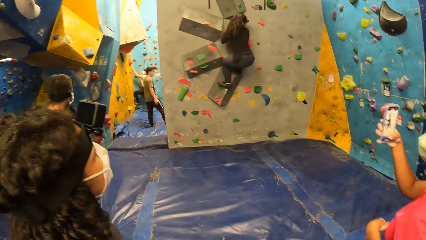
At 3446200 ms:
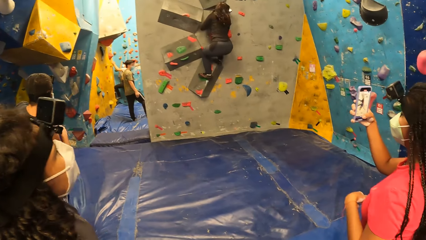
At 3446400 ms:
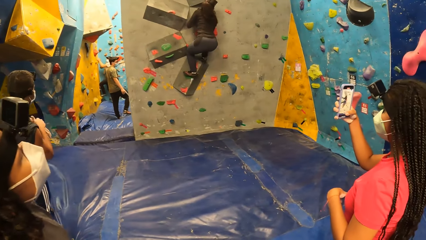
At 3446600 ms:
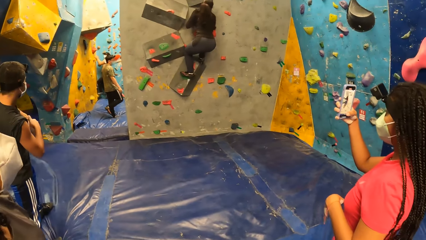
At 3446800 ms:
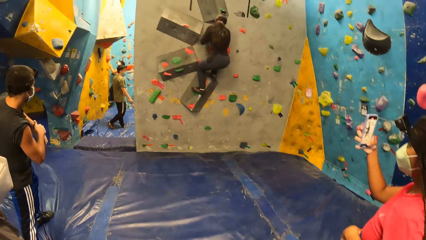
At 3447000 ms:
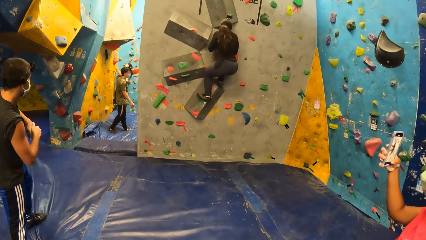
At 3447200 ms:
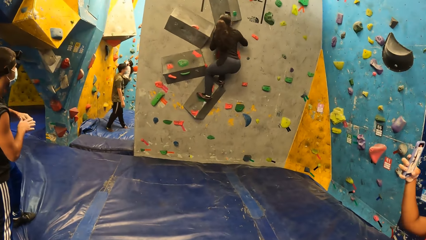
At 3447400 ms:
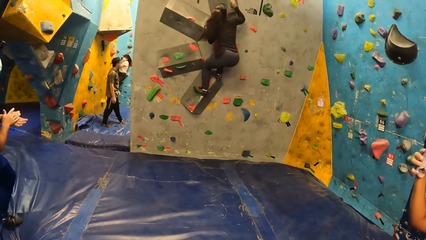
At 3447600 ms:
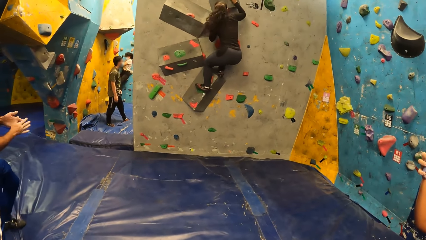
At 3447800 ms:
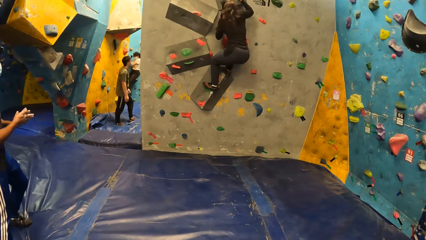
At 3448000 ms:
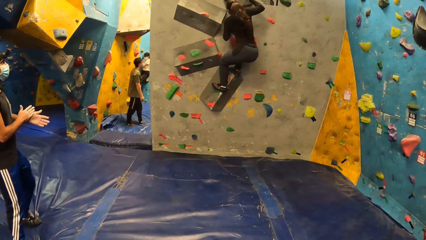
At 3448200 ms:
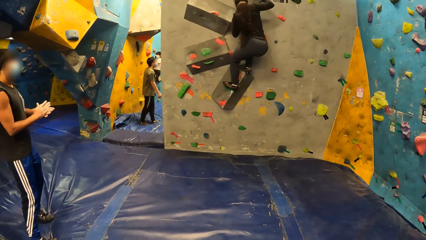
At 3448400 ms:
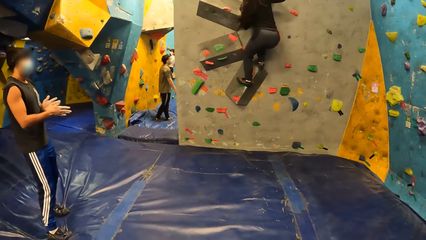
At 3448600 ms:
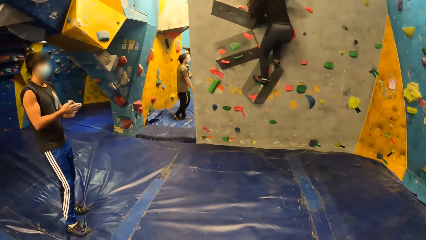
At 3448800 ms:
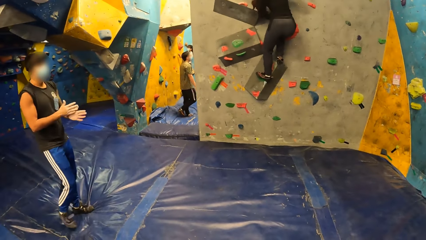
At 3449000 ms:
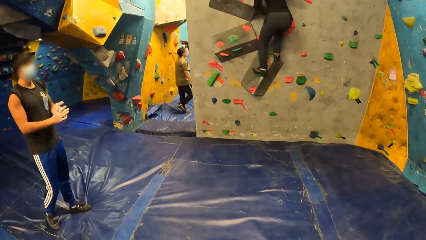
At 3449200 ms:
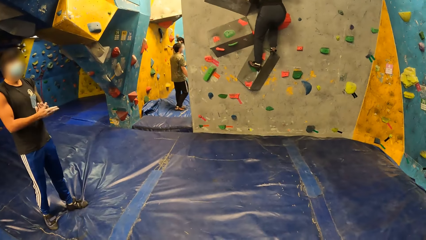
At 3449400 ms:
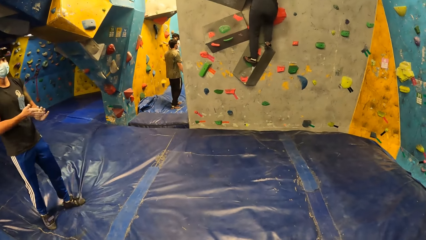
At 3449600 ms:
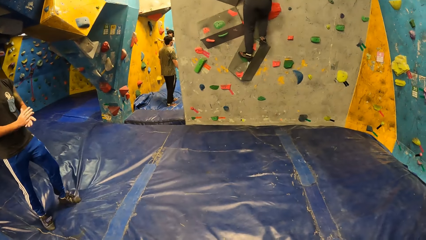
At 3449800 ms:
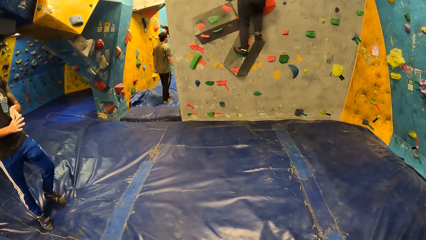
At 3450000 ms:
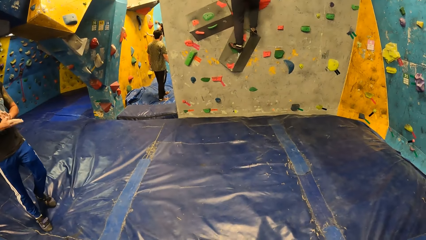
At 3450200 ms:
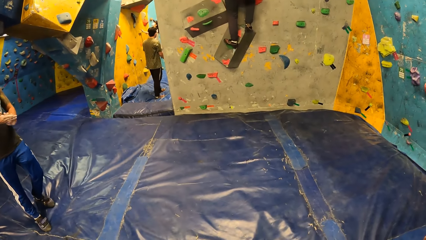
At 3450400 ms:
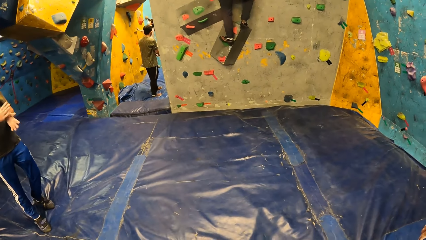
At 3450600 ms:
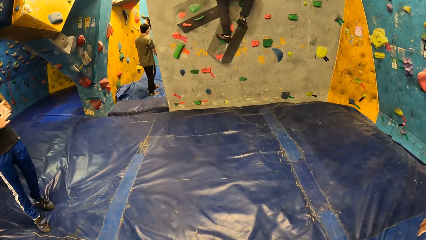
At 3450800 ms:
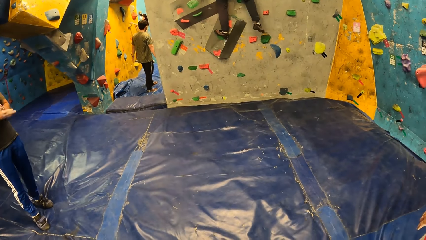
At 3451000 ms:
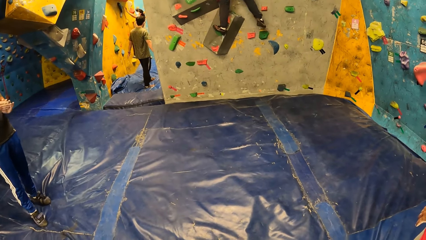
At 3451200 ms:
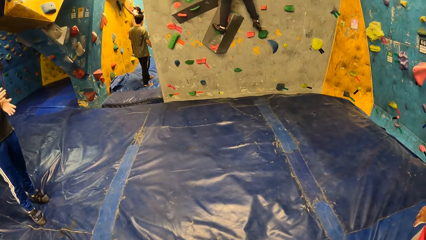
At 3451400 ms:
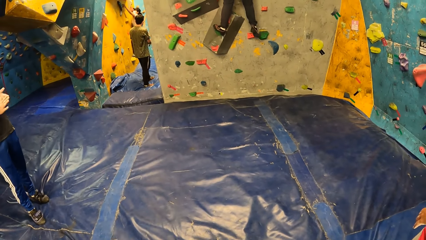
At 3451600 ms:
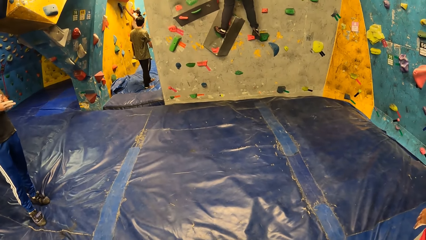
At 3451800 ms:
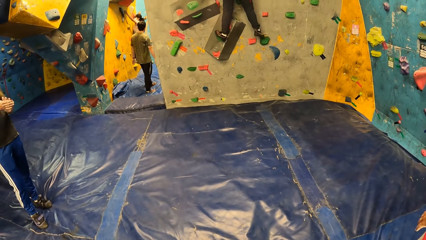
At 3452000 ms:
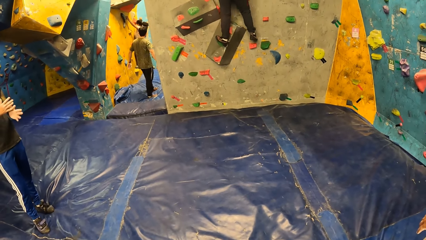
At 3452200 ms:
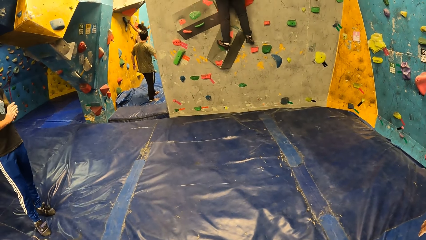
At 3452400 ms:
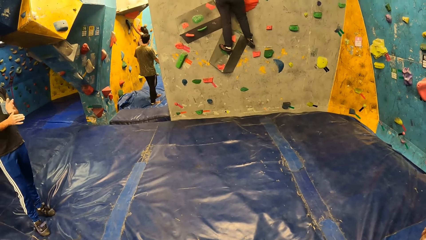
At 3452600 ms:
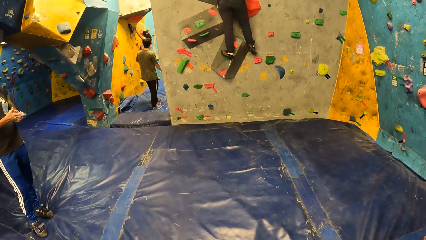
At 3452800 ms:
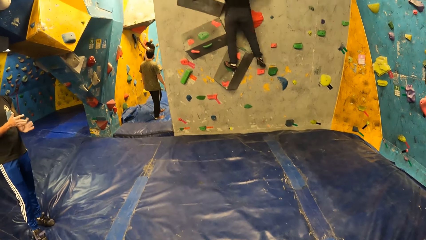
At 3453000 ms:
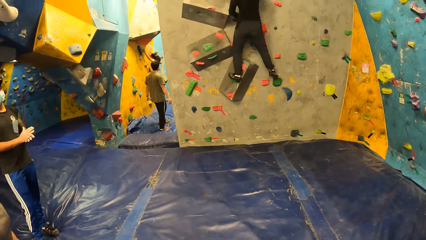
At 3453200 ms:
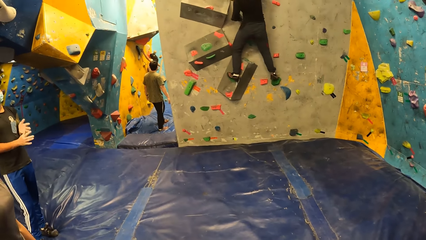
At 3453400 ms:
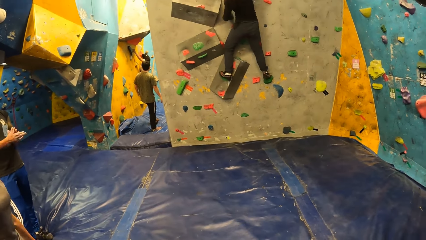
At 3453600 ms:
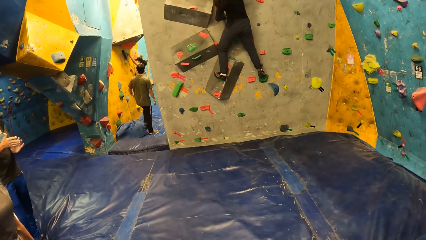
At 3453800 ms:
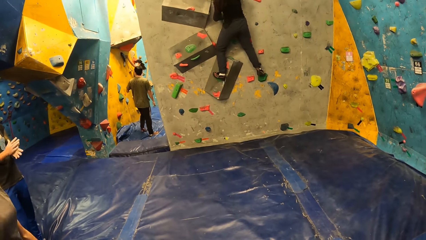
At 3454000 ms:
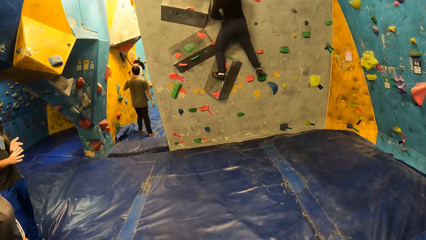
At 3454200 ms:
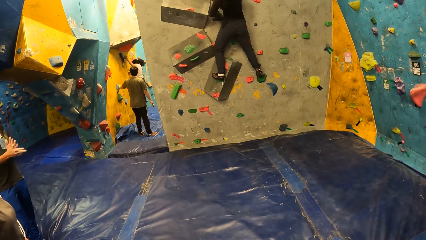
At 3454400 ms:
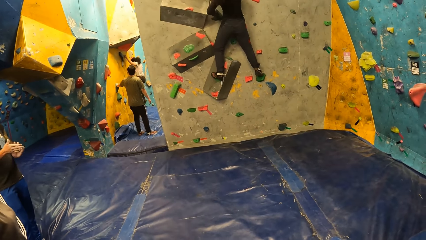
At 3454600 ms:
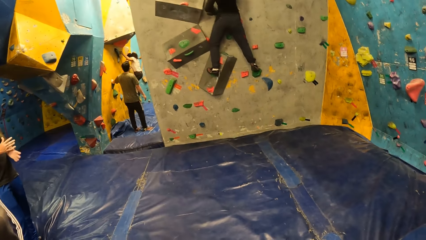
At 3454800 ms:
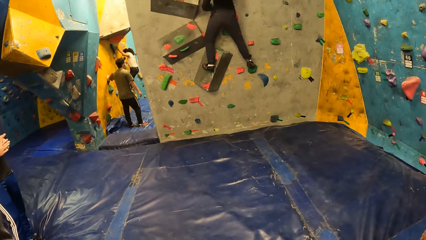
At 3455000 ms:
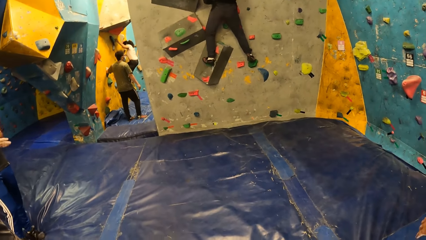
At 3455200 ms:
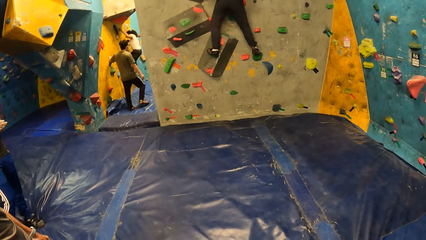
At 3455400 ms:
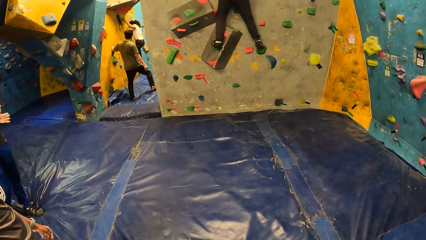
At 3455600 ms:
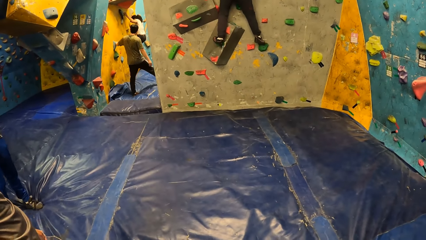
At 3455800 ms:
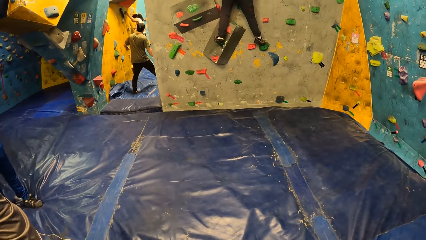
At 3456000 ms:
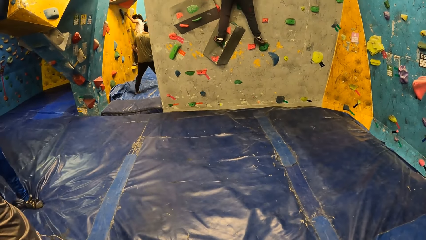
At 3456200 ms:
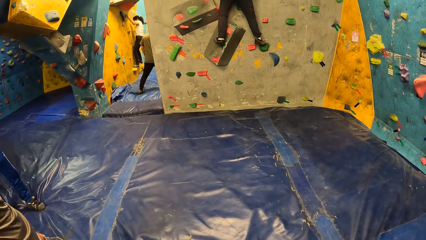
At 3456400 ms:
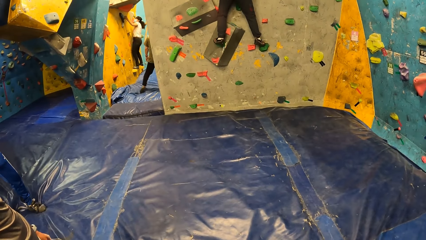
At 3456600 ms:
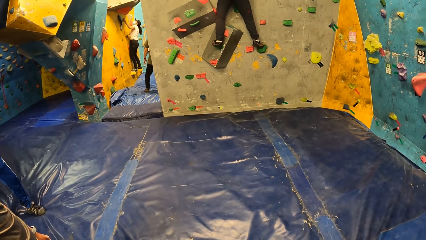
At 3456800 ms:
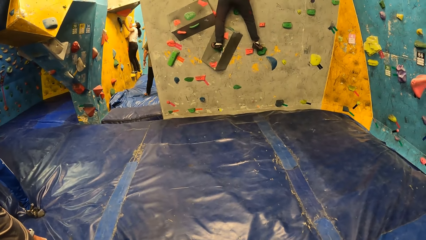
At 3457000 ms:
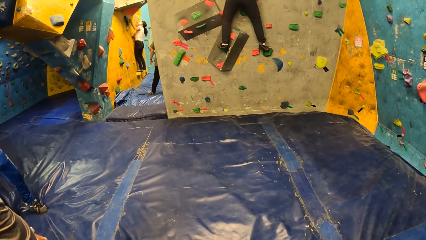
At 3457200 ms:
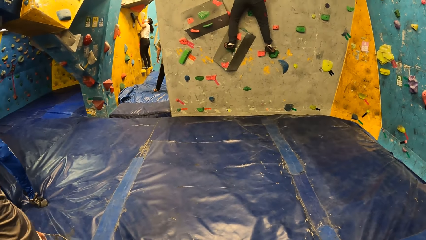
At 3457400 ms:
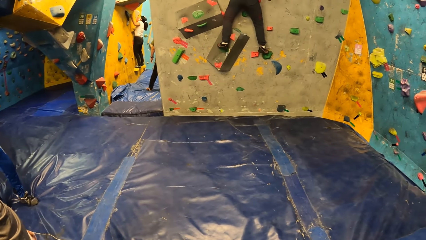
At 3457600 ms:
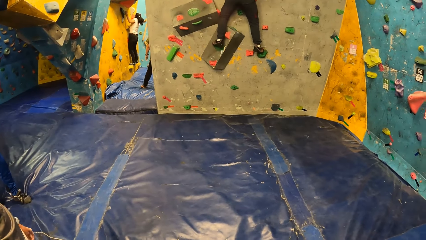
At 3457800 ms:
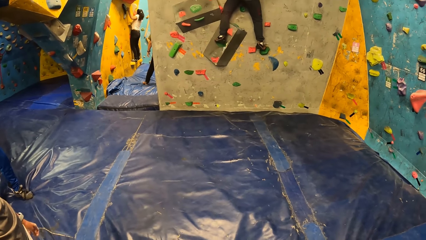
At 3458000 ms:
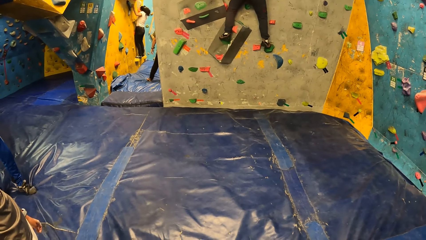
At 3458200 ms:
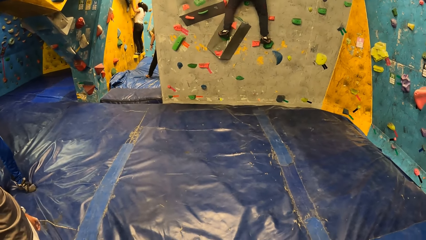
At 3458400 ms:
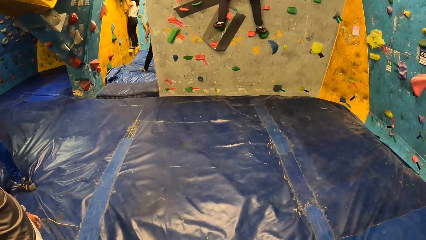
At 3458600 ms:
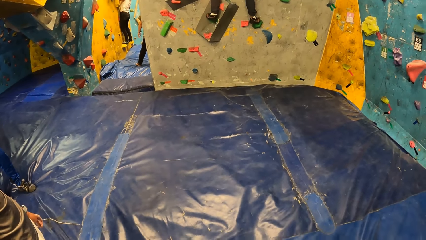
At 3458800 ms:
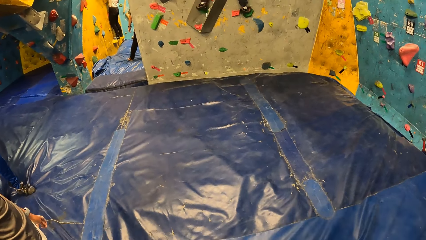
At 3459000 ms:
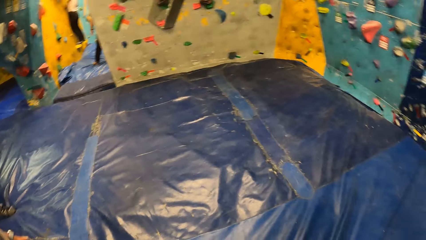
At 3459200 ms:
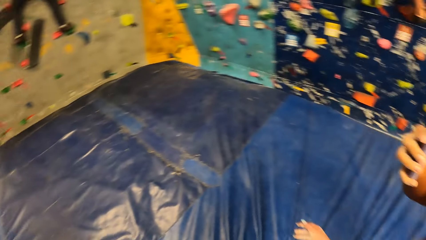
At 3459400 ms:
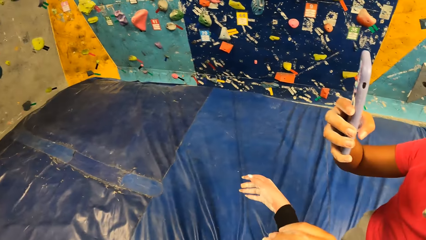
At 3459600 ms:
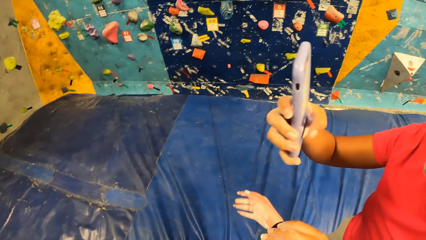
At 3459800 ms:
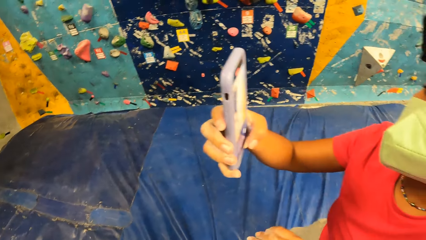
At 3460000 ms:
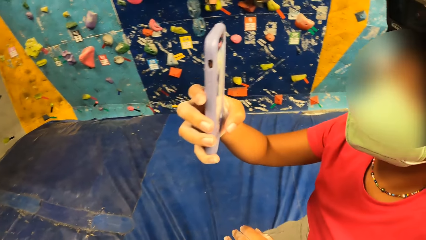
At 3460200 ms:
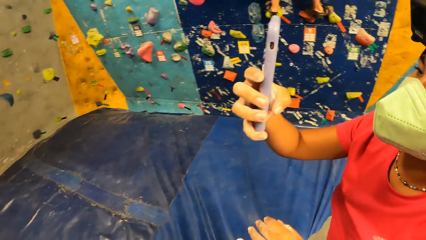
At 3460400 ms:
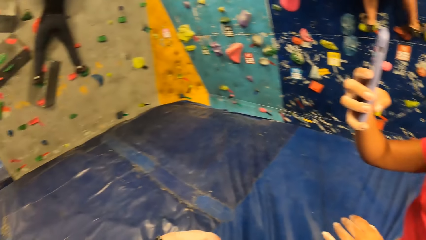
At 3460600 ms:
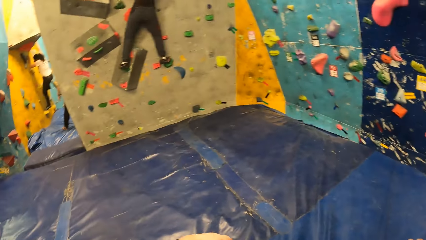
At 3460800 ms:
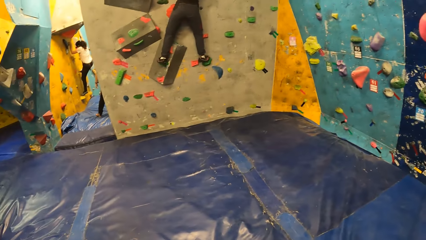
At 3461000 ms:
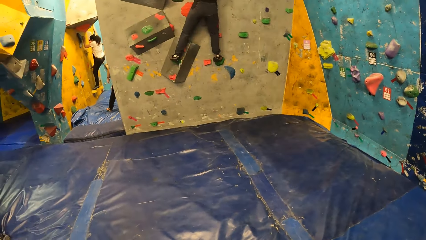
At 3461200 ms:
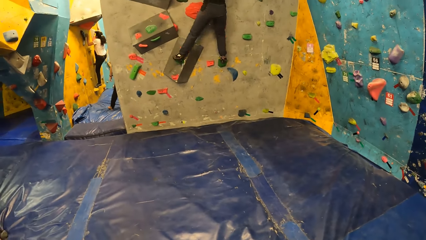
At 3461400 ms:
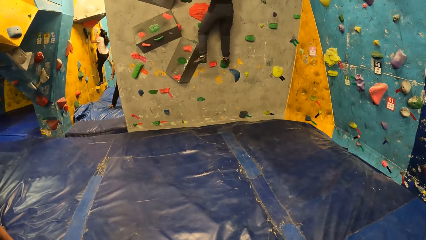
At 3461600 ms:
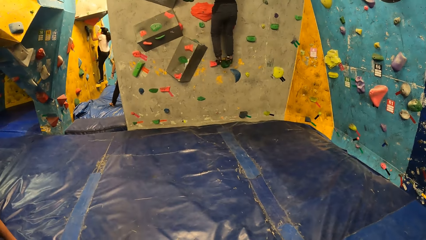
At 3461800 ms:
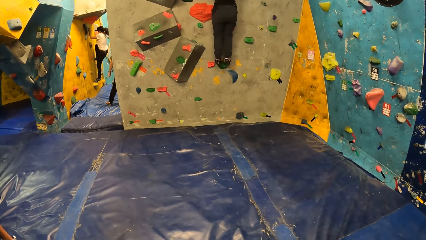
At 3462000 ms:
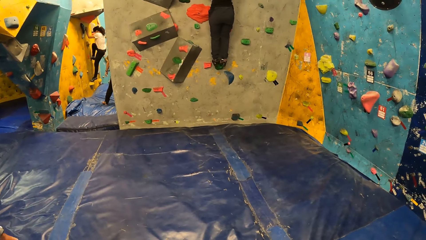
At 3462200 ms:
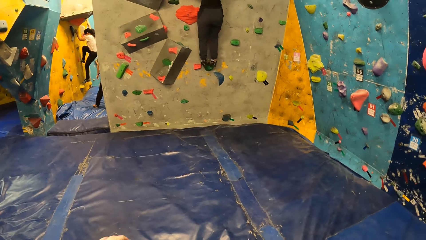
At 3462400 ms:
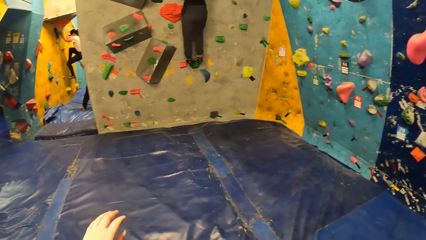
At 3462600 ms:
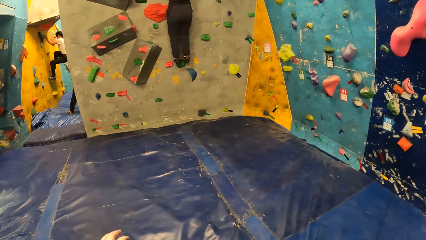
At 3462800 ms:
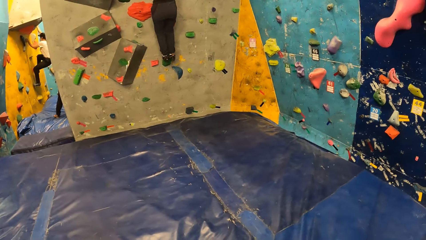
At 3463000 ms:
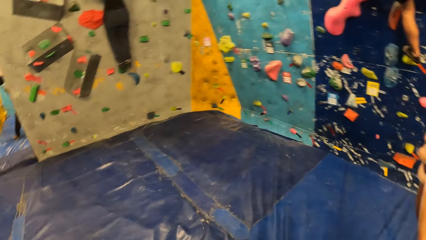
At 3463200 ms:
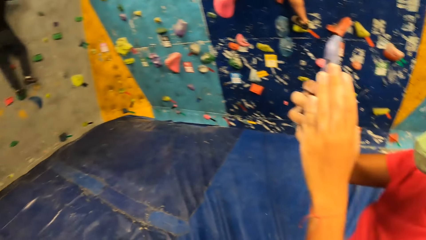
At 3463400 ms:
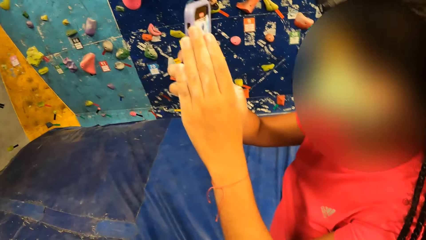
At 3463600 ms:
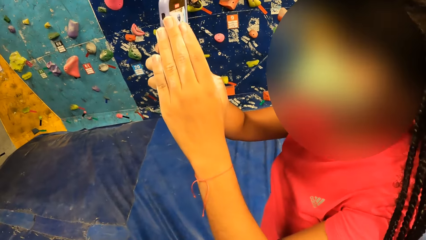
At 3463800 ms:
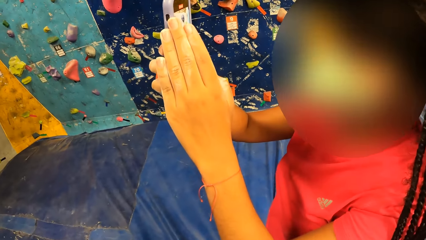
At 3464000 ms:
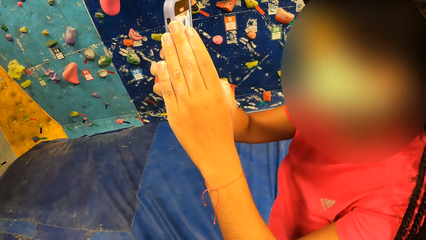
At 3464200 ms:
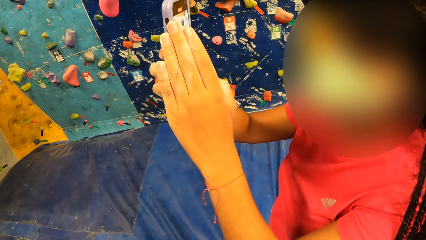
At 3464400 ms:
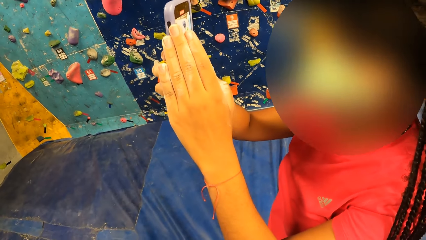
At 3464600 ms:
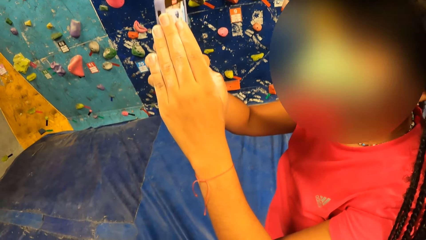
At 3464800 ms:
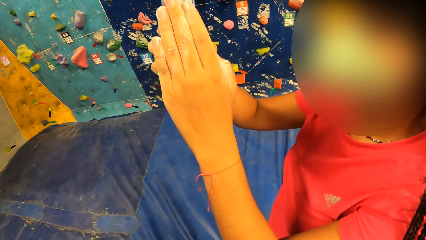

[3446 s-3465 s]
The camera wearer walks around. She looks around. She raises her right hand. She lowers her right hand. She looks around. She raises her left hand. The woman holds the phone with both hands. The camera wearer looks around.
